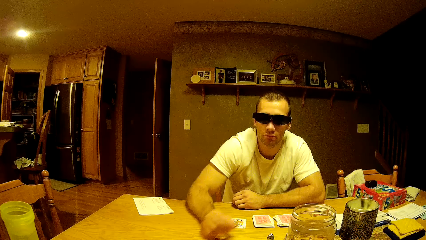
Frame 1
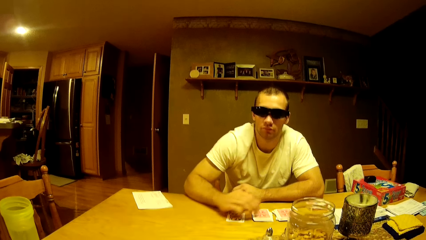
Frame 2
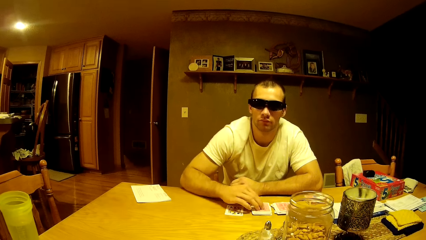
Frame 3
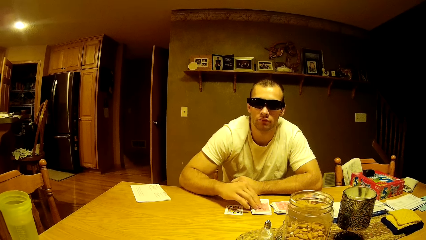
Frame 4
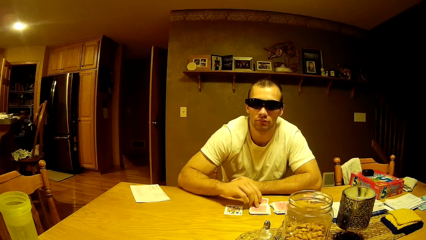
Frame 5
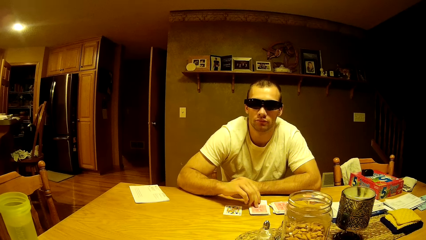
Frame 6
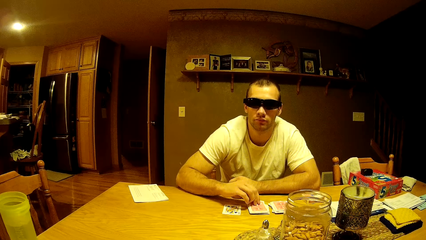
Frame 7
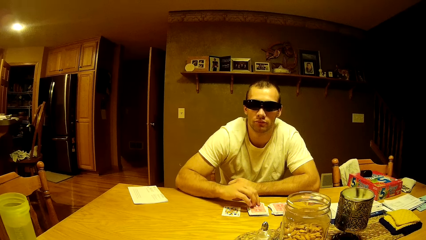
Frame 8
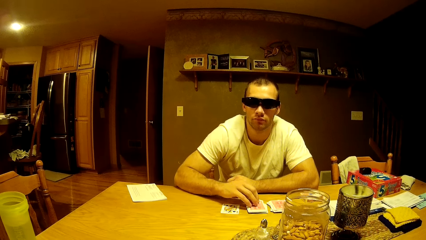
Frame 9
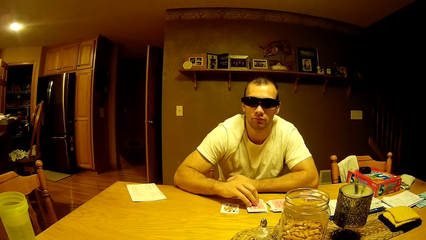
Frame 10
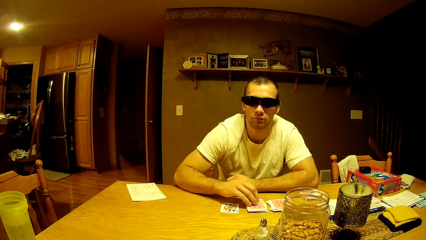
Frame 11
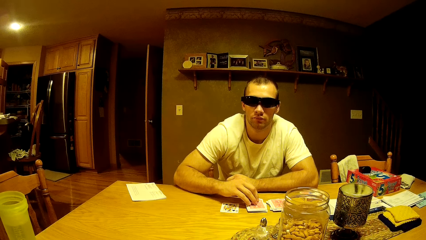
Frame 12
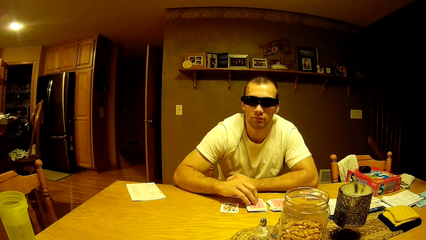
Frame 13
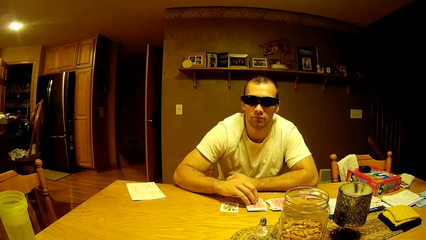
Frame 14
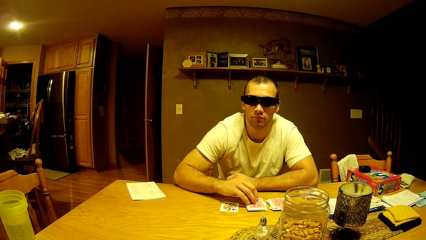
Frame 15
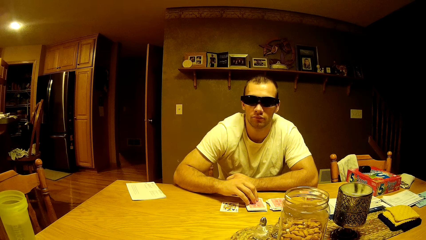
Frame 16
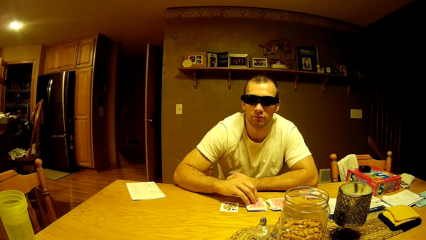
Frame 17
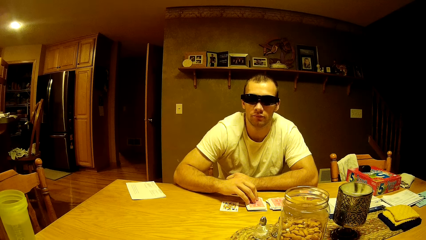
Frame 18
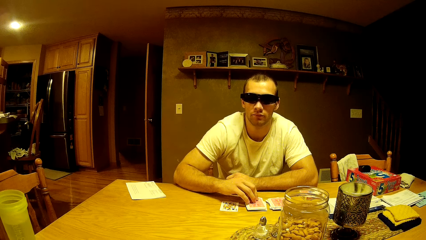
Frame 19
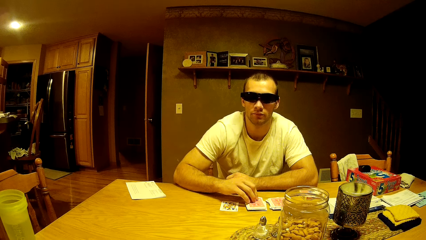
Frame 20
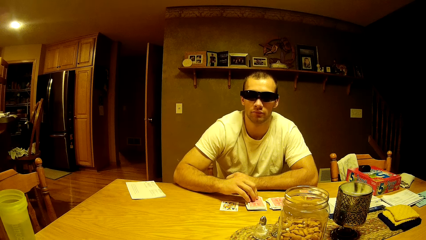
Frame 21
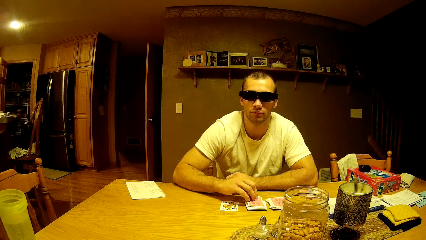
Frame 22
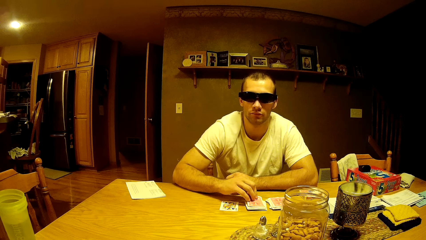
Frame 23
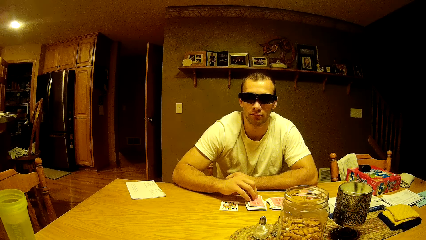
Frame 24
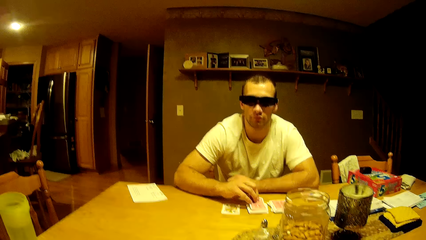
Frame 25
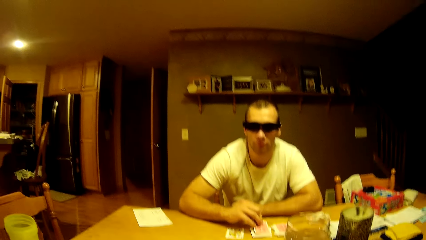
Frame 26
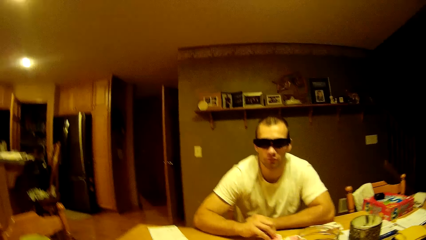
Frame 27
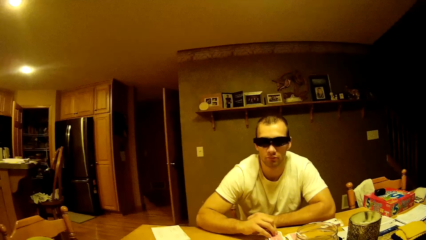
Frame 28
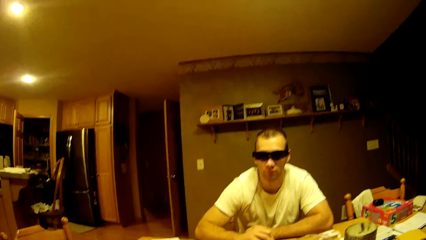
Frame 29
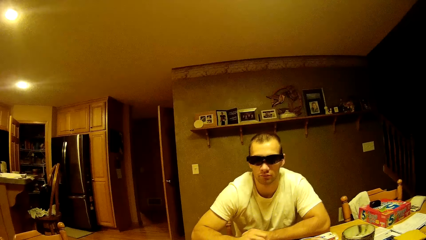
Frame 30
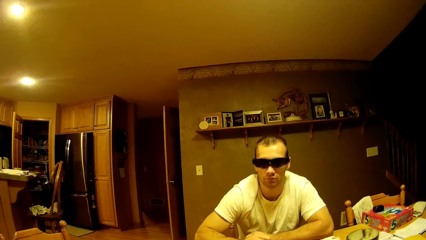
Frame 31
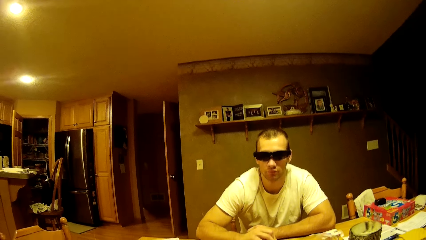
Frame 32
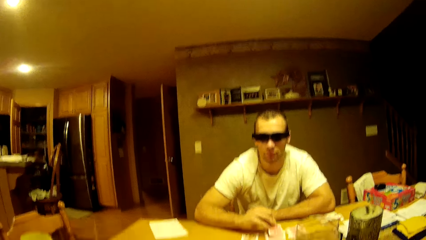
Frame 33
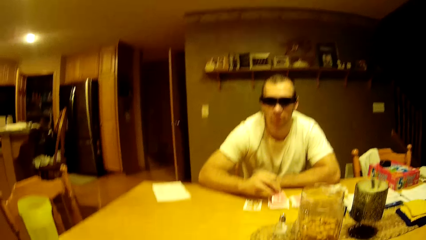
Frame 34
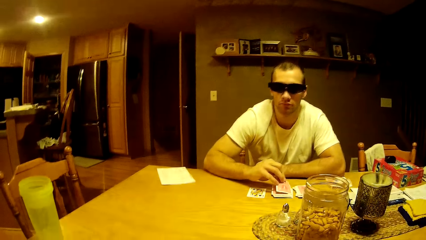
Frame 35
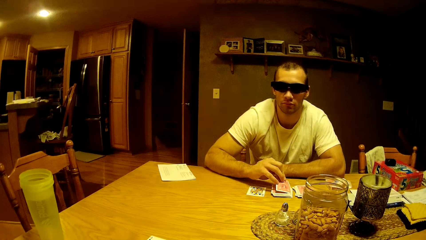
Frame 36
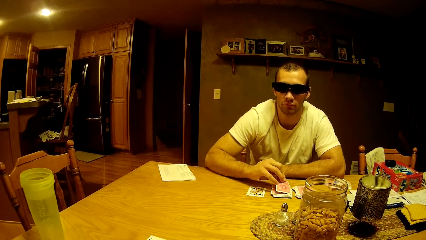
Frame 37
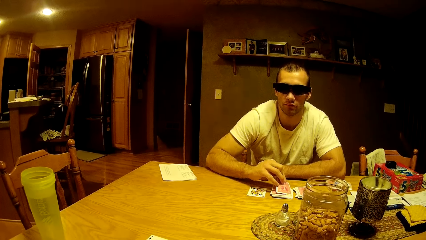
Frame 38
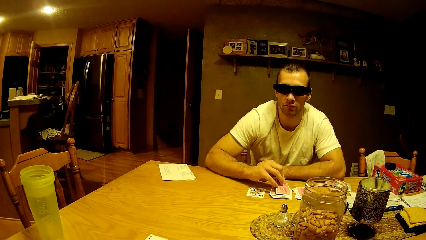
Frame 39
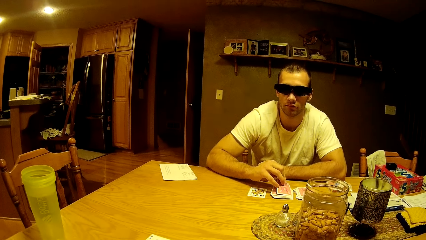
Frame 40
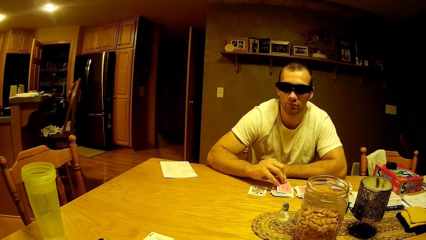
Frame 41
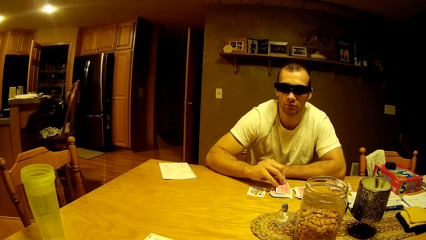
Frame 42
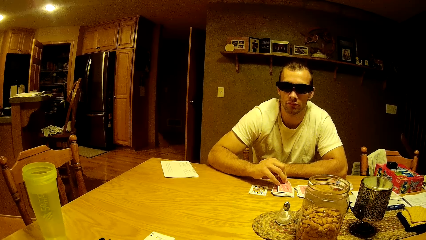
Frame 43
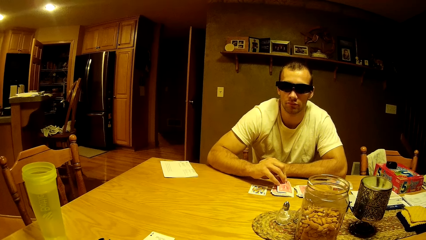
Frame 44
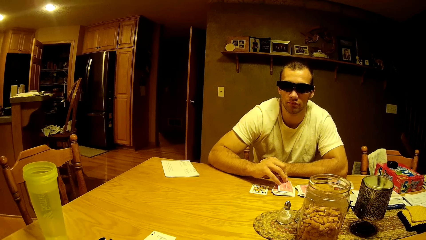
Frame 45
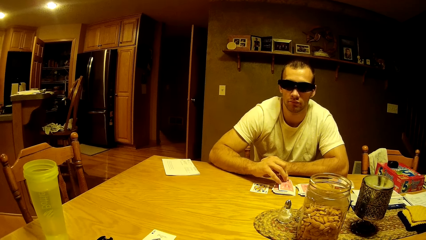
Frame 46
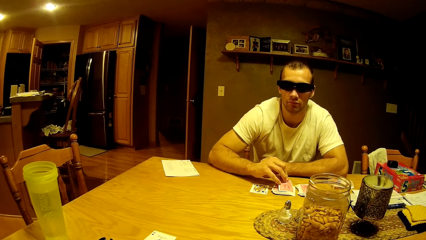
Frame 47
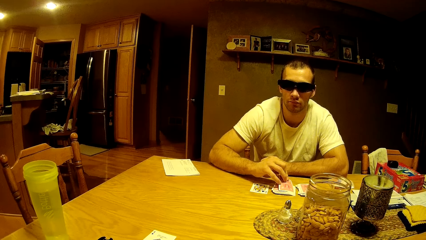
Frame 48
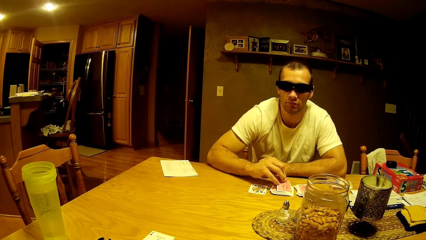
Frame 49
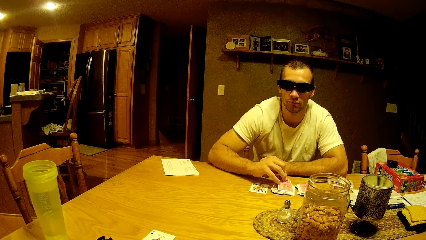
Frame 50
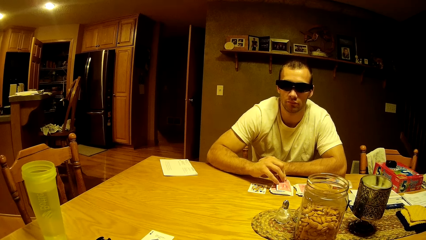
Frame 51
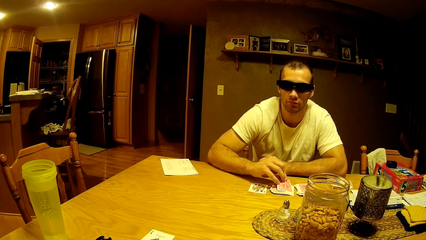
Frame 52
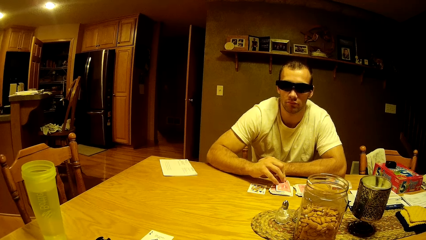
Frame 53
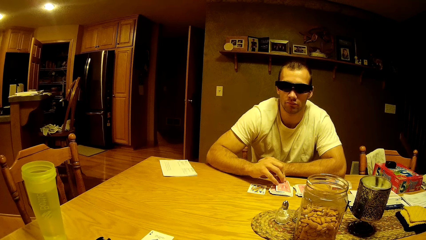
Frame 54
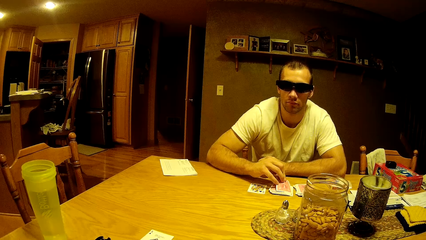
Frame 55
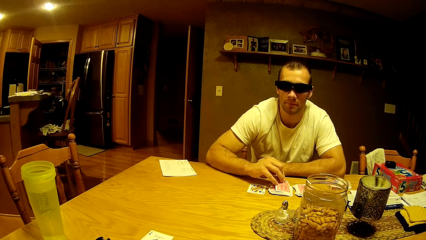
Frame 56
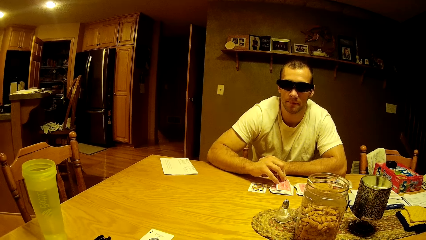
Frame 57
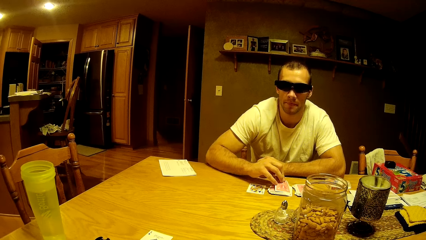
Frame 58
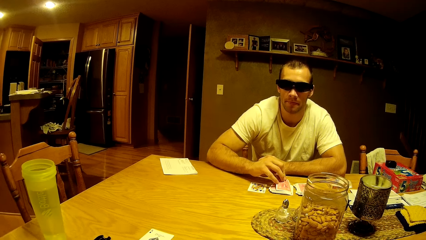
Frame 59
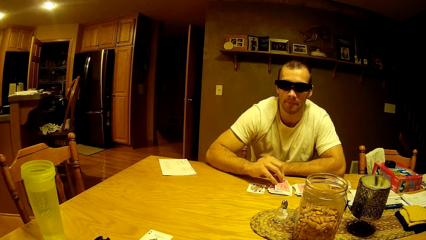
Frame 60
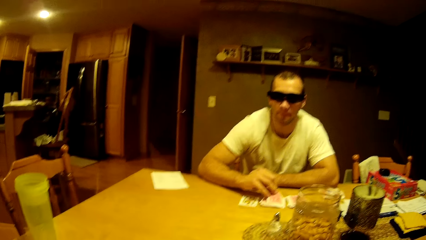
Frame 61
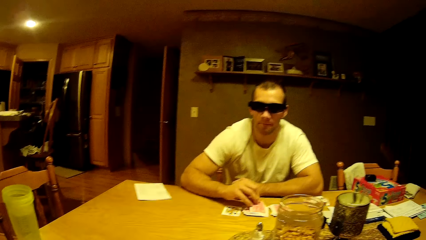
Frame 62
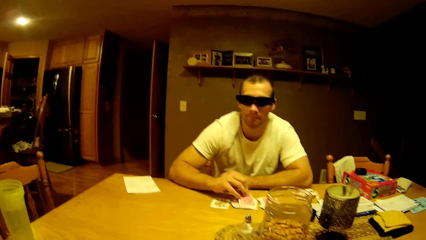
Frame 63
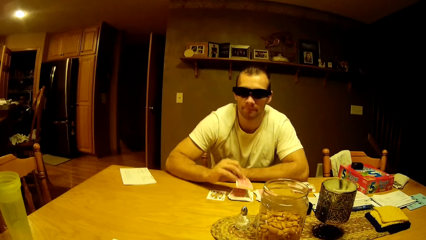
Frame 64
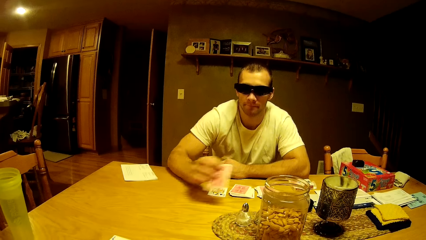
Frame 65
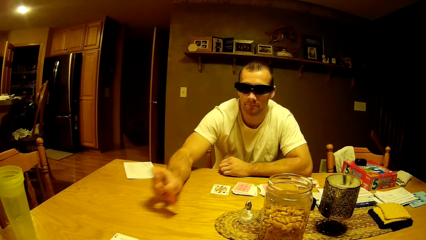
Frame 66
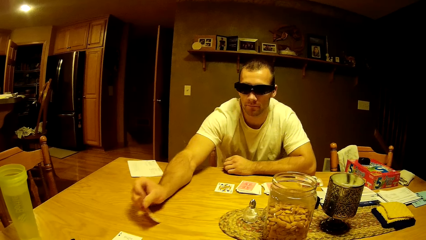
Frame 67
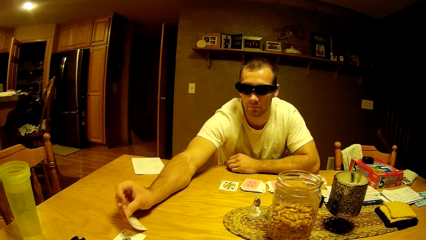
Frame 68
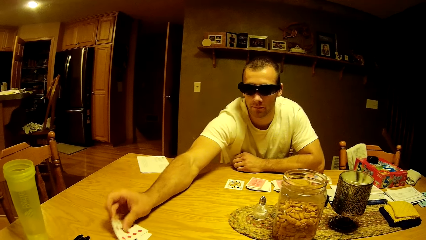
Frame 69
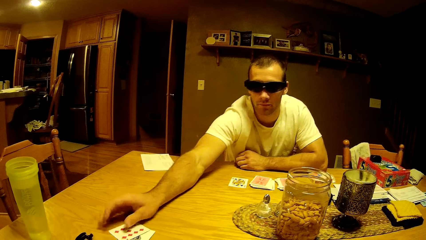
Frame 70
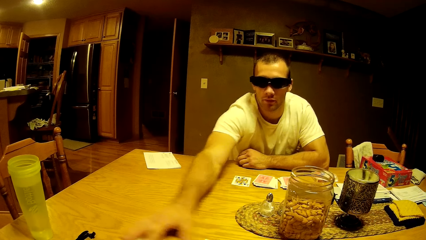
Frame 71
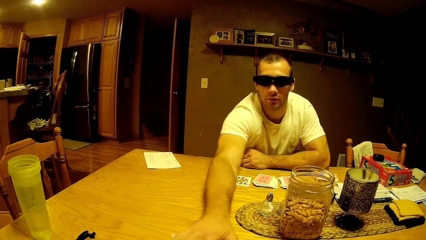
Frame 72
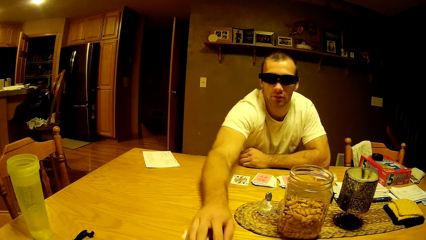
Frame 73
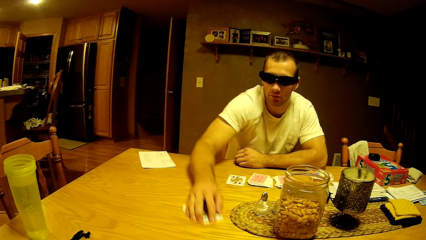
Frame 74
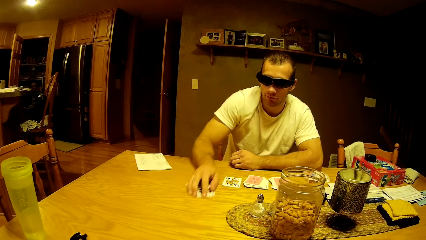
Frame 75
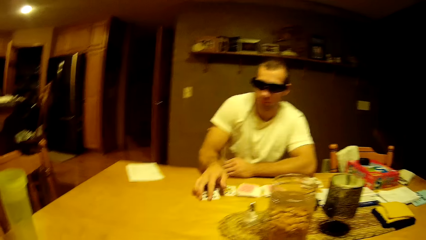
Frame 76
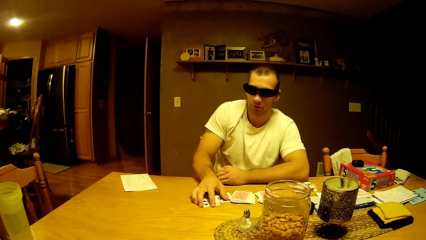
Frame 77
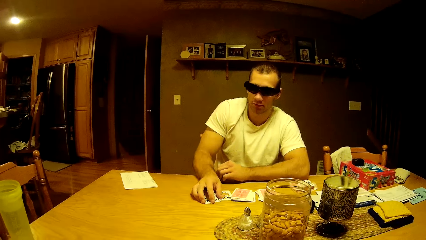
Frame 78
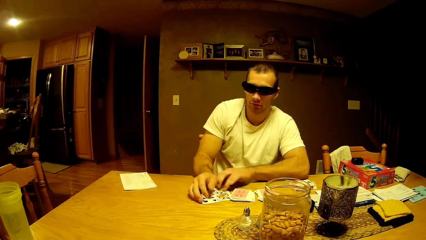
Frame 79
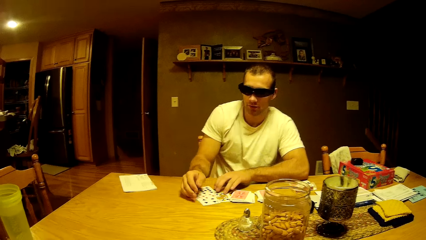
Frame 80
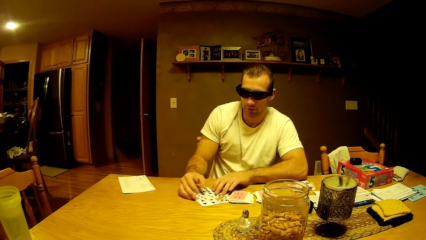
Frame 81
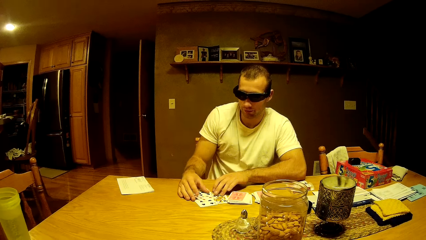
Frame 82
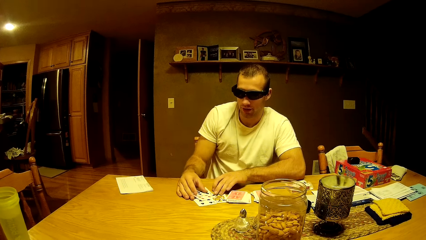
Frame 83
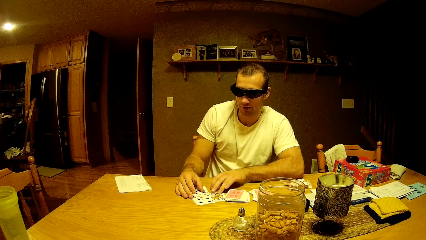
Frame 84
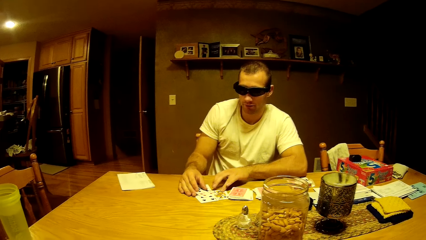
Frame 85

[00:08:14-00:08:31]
A man puts the card on the table and picks a card. The camera wearer looks at the man. The man plays a card game, puts the card on the table, moves the cards across the table and collects the cards on the table.
